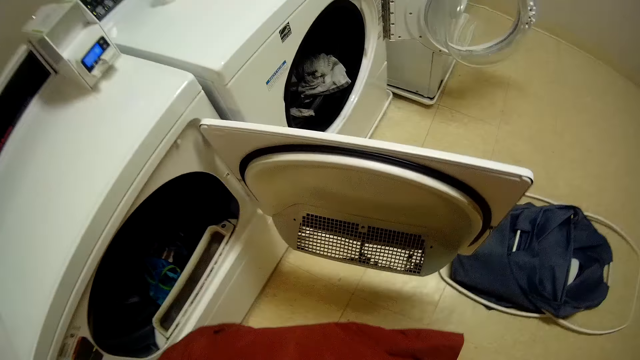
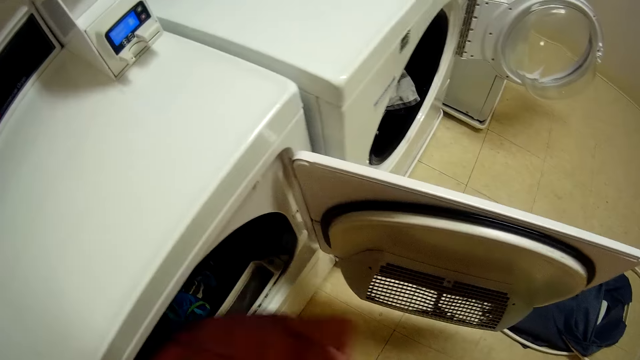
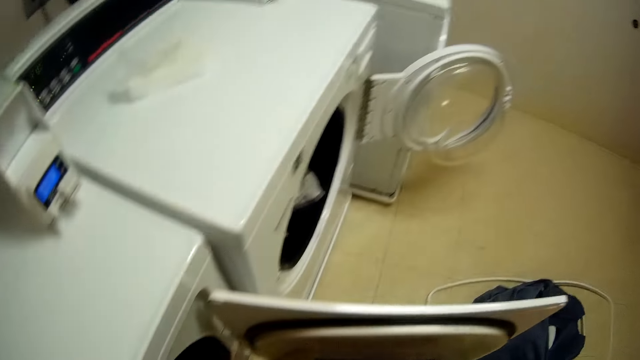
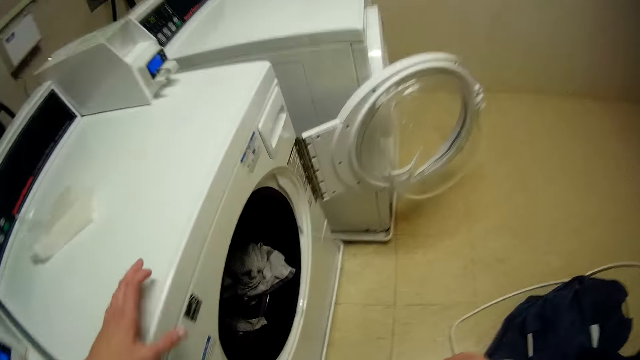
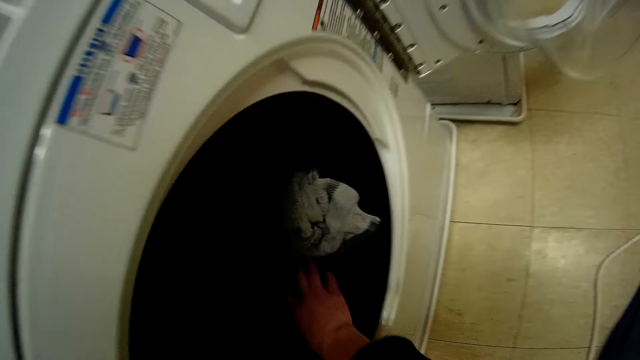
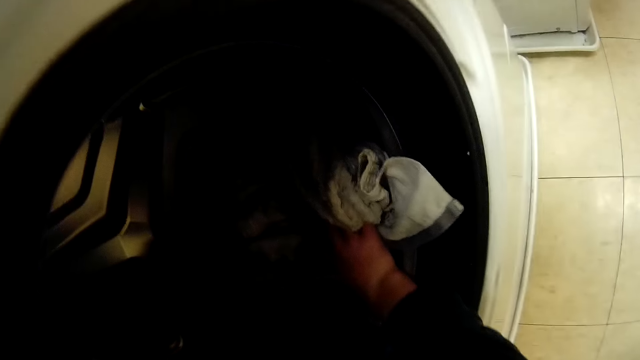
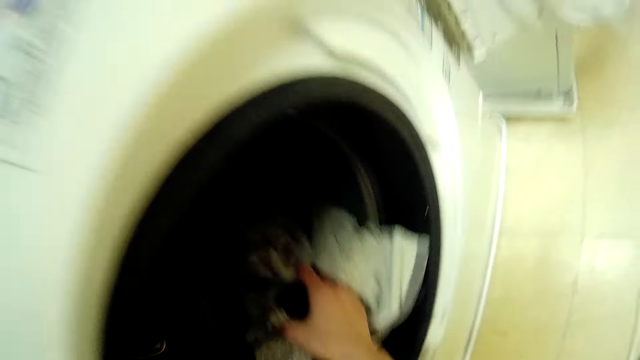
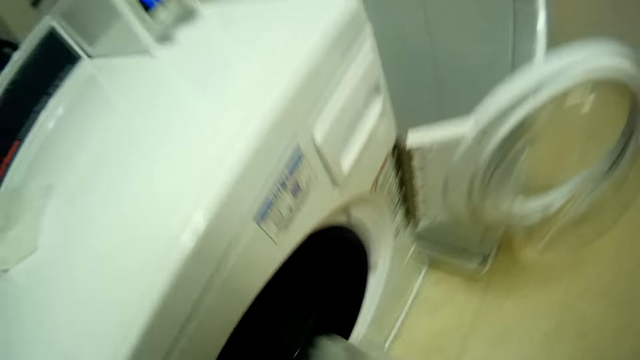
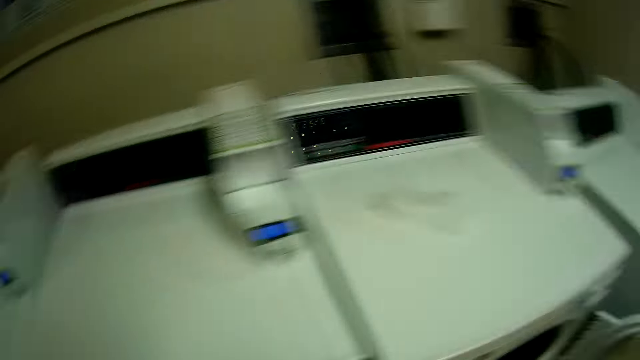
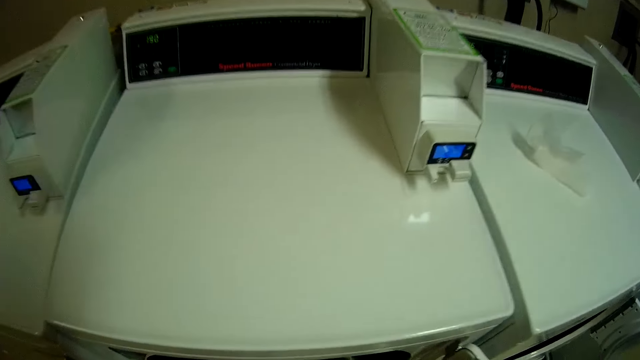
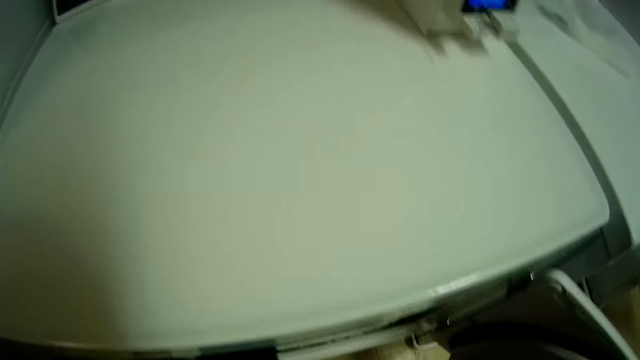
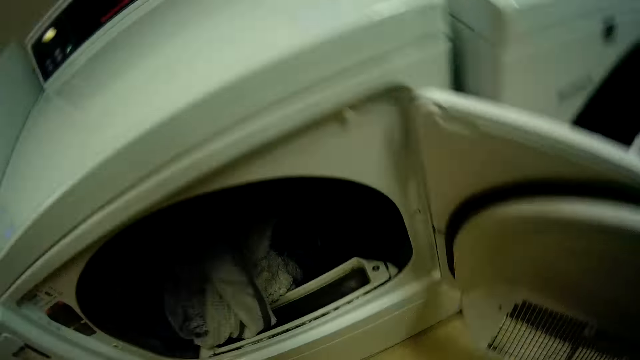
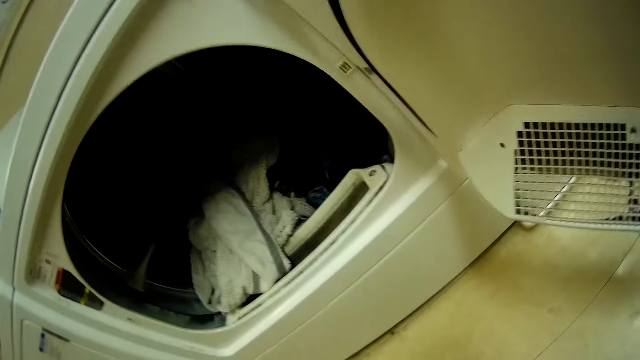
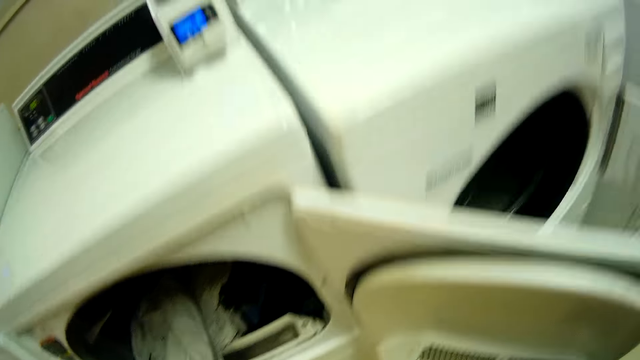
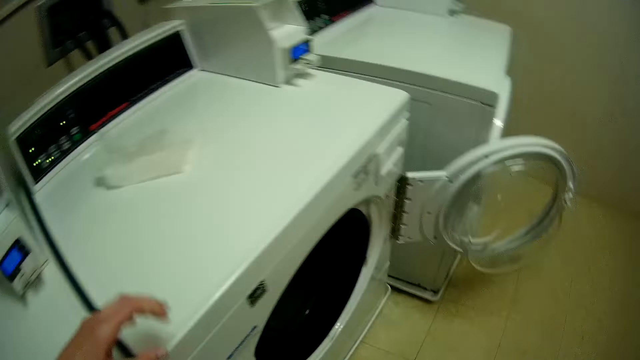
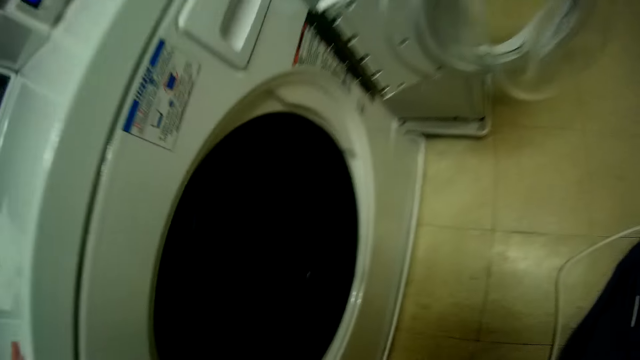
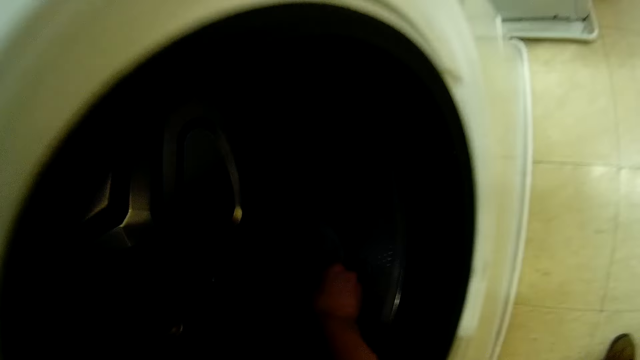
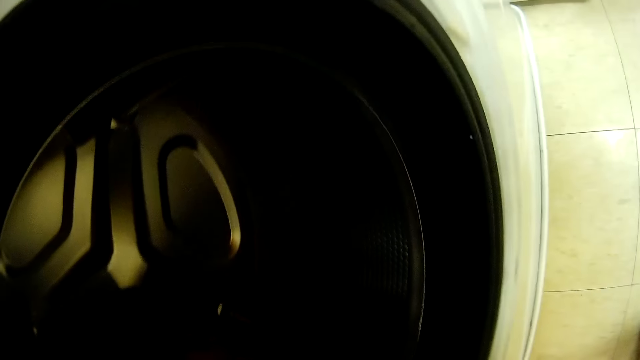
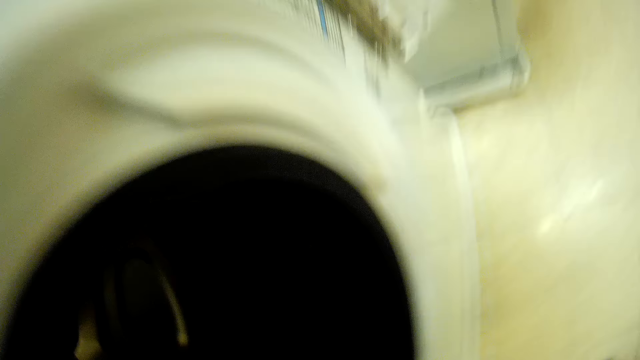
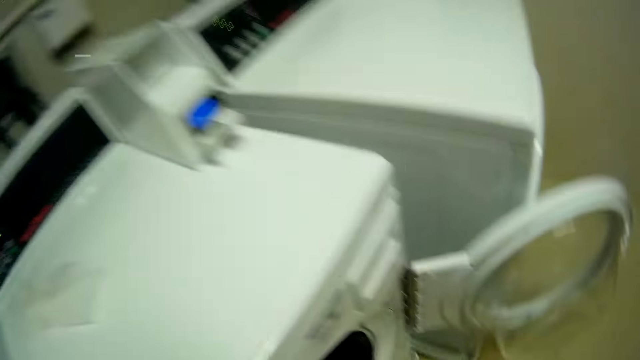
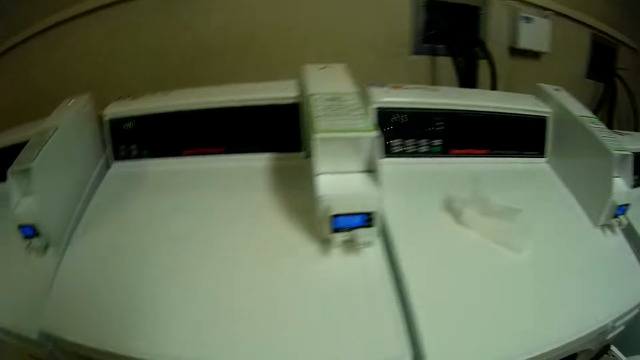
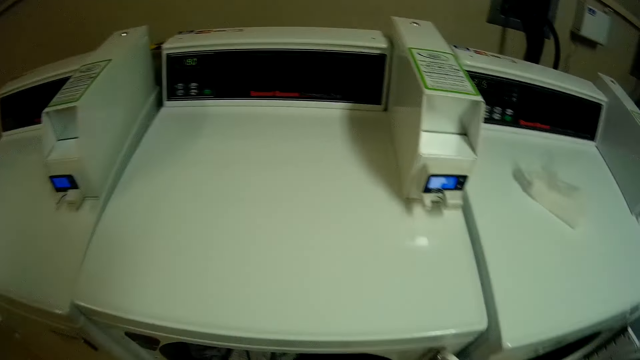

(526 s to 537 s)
The camera wearer puts the pants in the washing machine. They pick cloths from the washing machine. They put the cloths in the washing machine and move the washing machine door. They pick cloths from the washing machine.

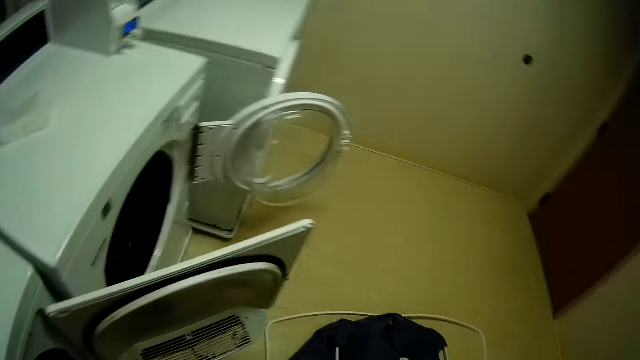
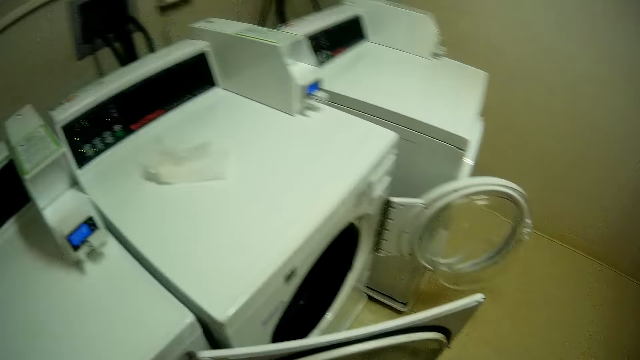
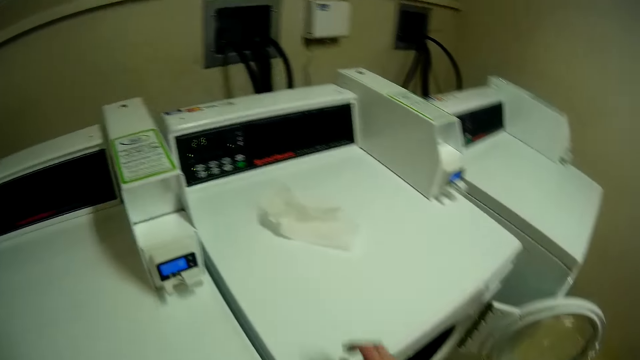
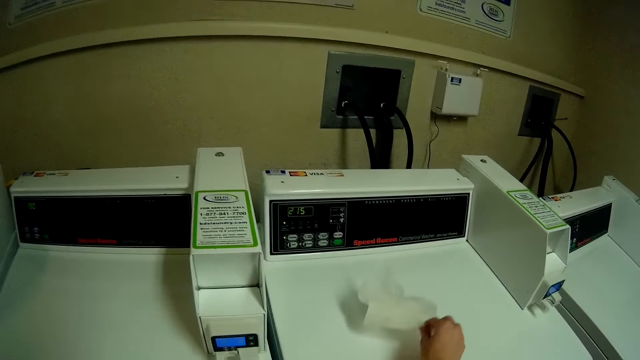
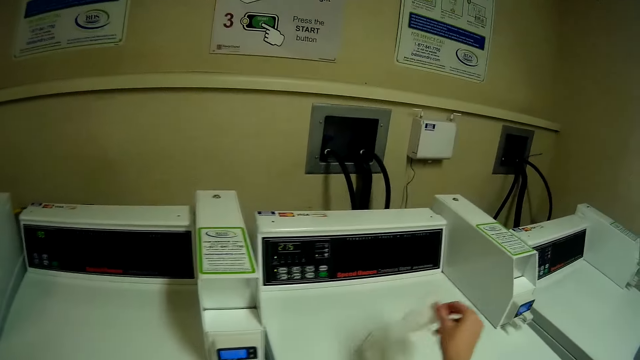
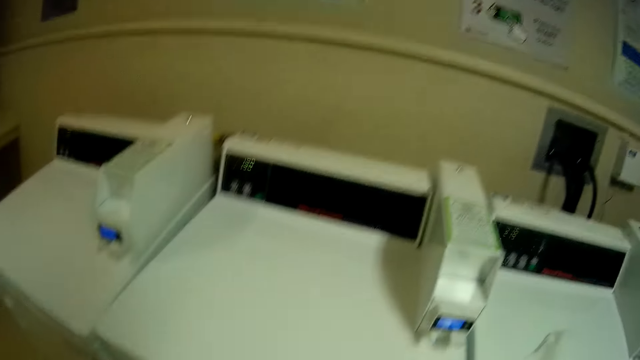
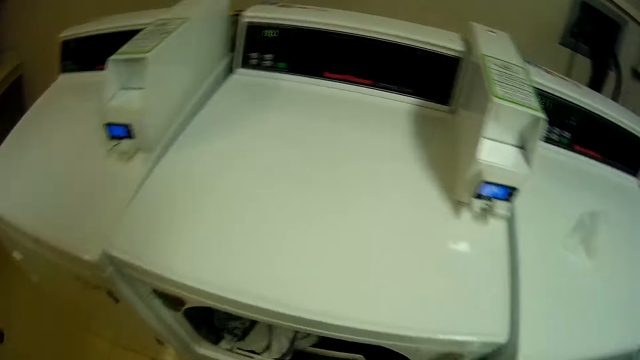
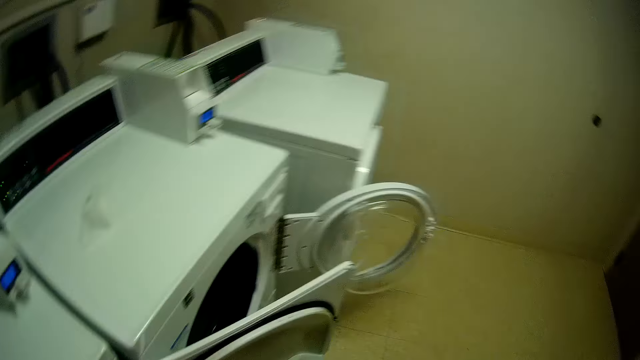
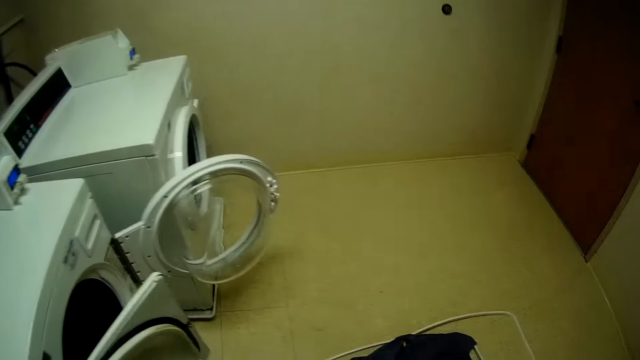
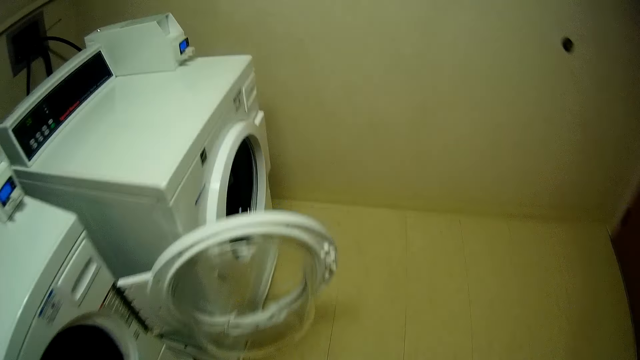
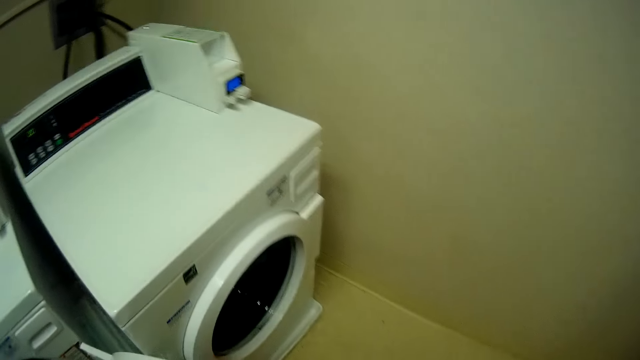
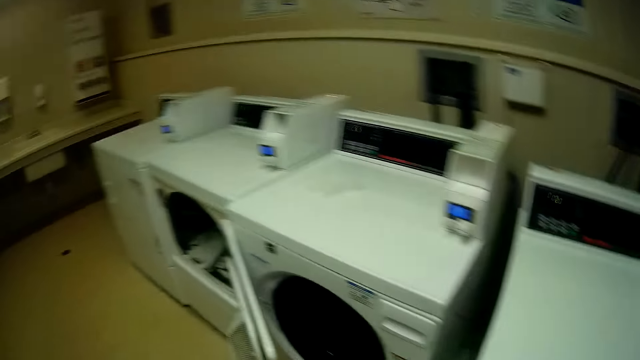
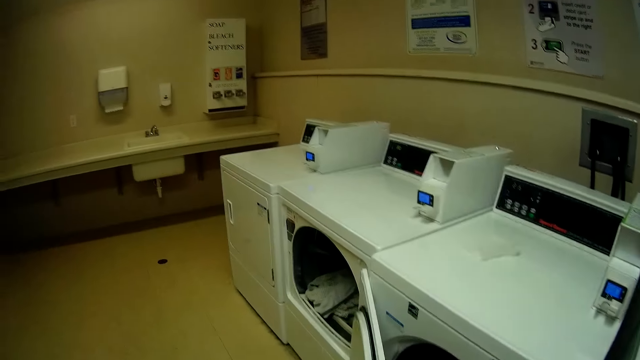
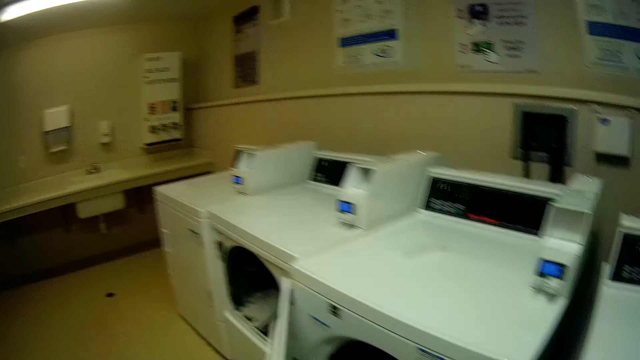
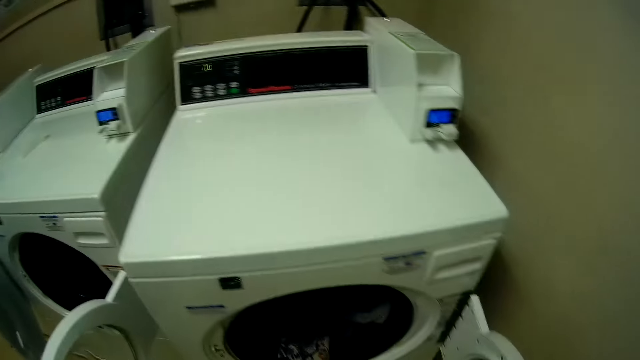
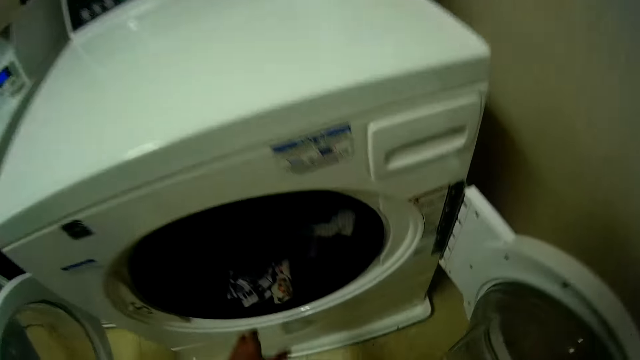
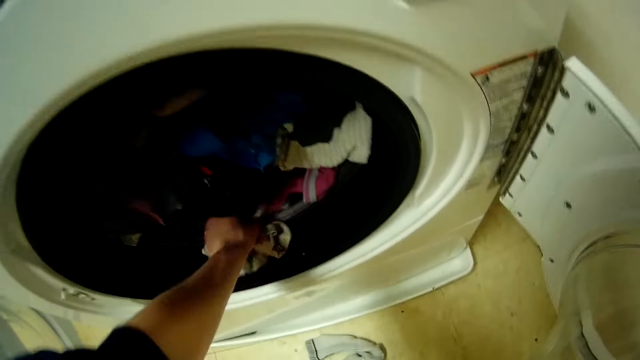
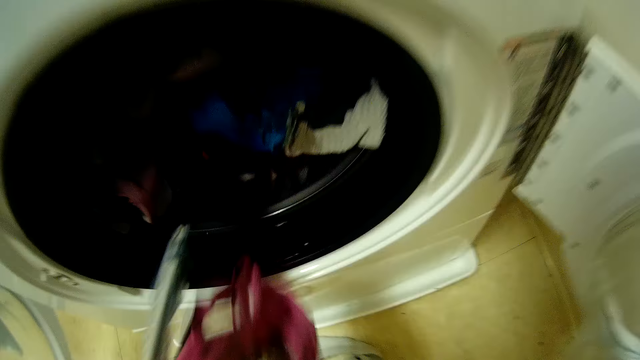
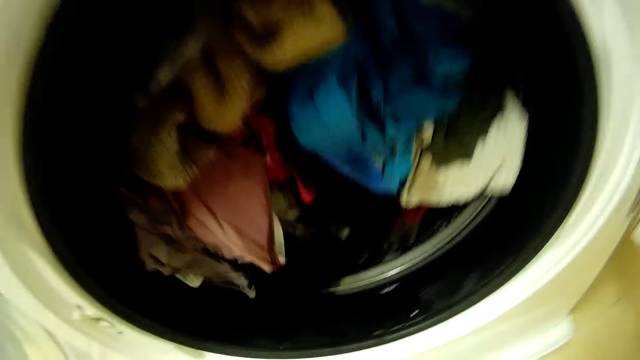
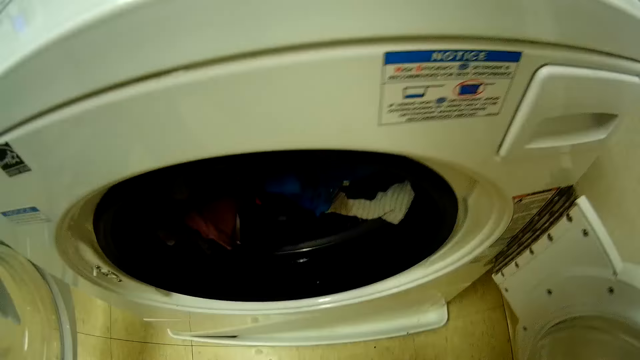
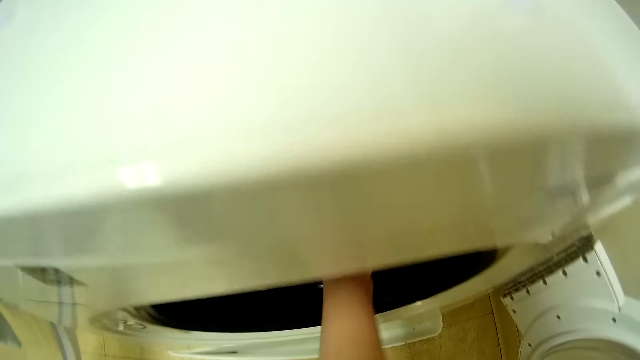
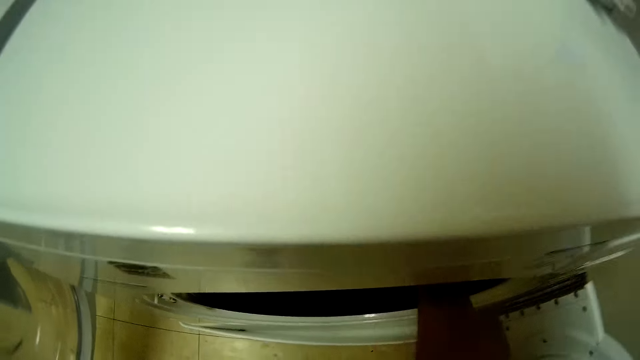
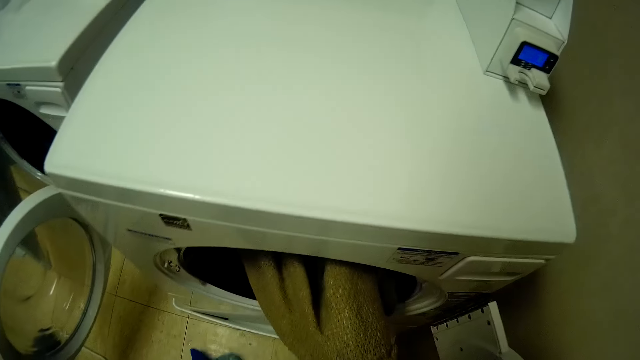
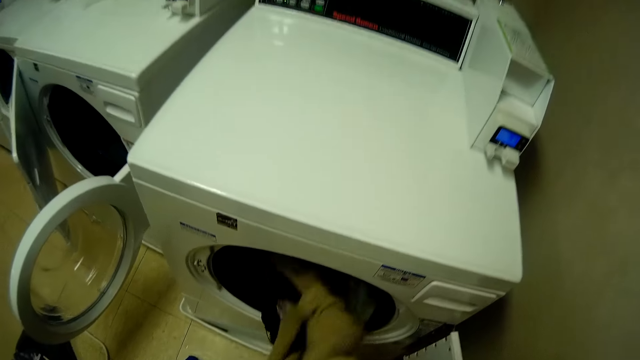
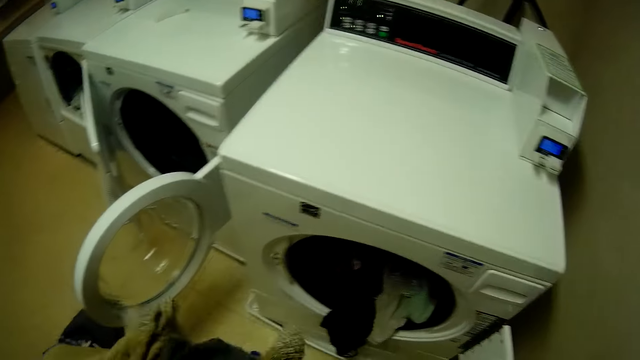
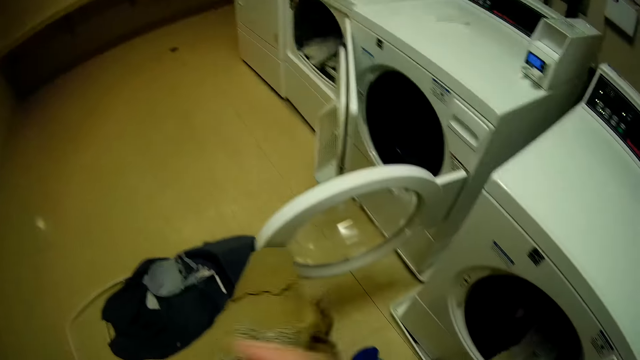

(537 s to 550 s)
The camera wearer puts a dryer sheet into the first laundry machine with his hand. He picks tissue papers from the washing machine top and walks around the room. He opens another laundry machine with his hand. He looks around the room. He places the clothes on the laundry bag on the floor with his hand. He picks cloths from the washing machine. He picks cloths from the washing machine again.
